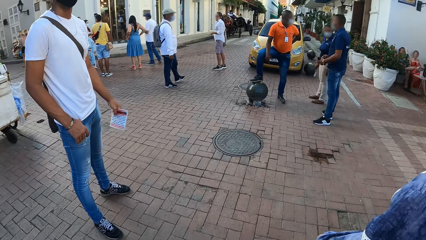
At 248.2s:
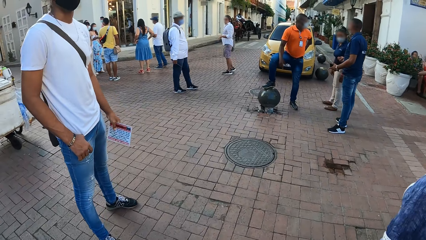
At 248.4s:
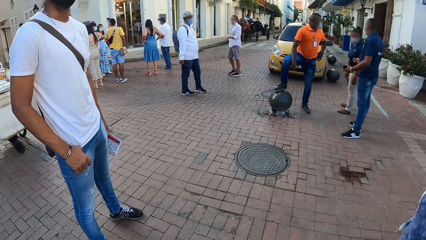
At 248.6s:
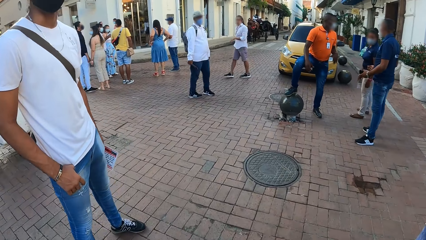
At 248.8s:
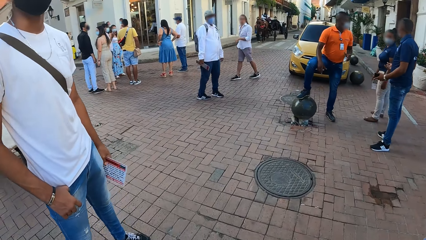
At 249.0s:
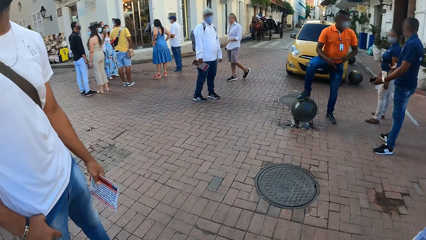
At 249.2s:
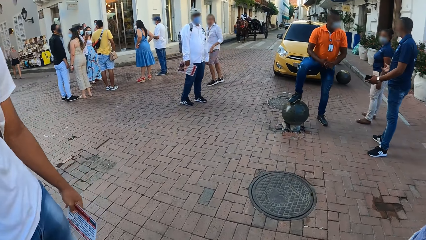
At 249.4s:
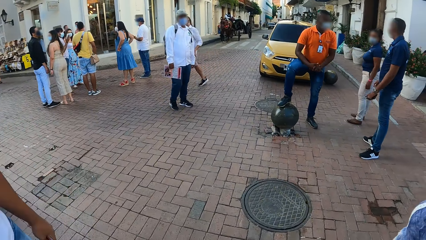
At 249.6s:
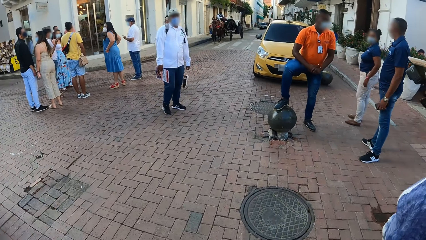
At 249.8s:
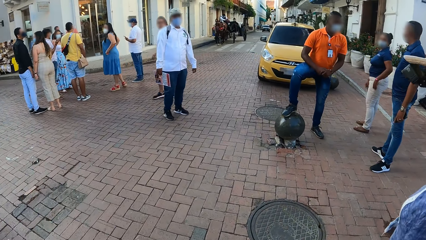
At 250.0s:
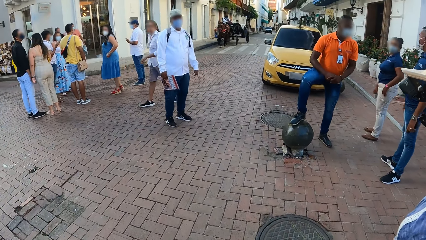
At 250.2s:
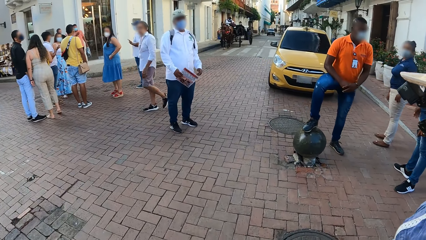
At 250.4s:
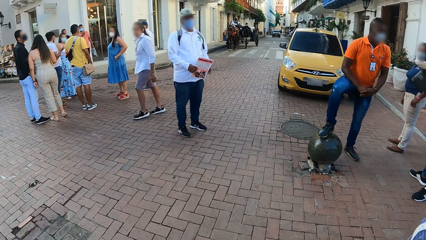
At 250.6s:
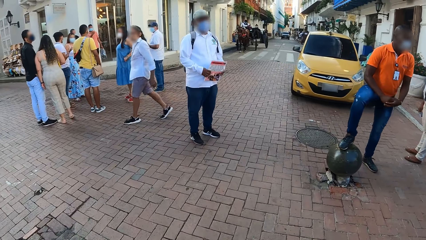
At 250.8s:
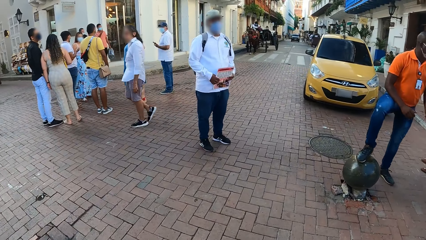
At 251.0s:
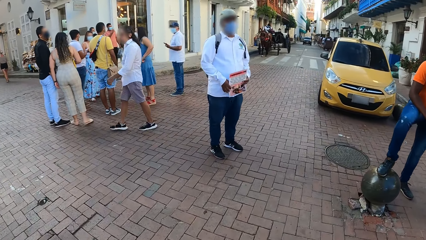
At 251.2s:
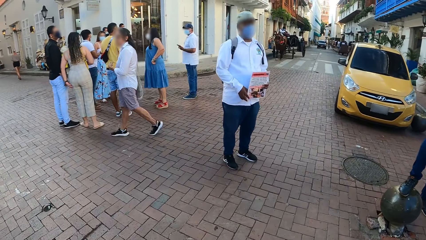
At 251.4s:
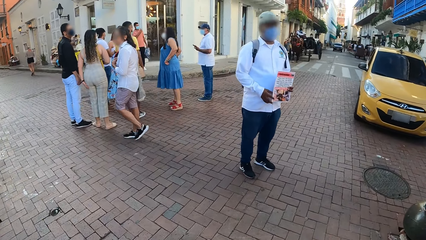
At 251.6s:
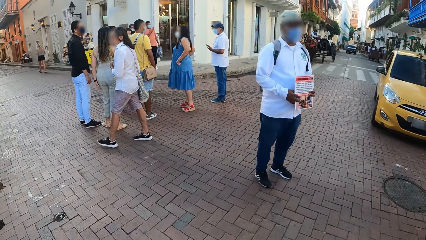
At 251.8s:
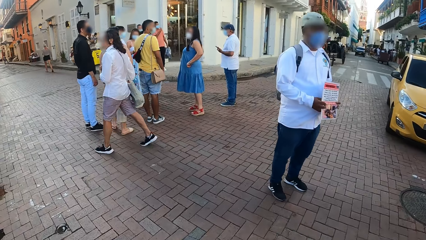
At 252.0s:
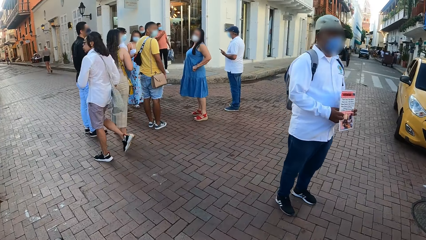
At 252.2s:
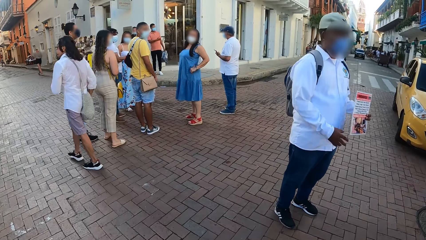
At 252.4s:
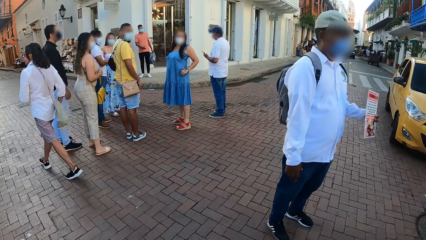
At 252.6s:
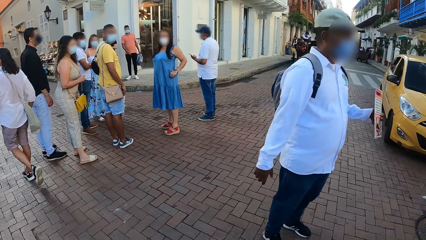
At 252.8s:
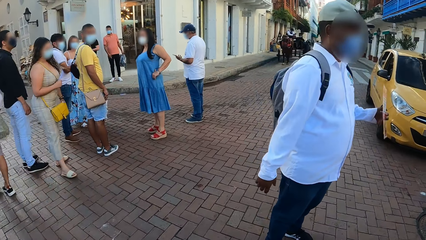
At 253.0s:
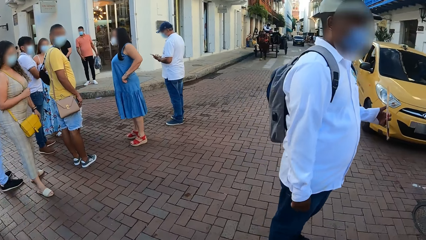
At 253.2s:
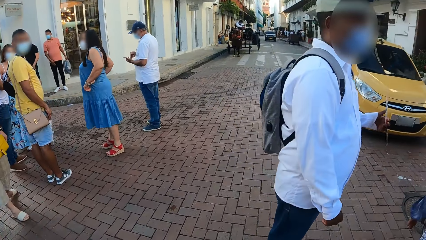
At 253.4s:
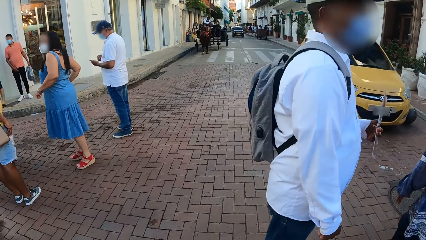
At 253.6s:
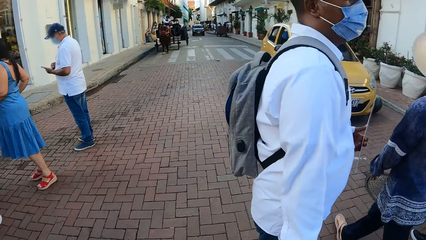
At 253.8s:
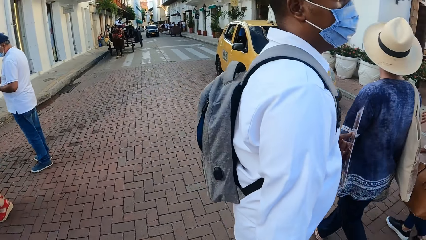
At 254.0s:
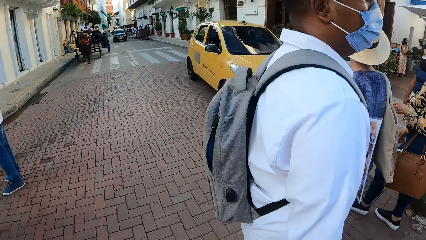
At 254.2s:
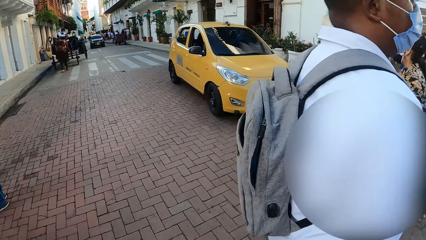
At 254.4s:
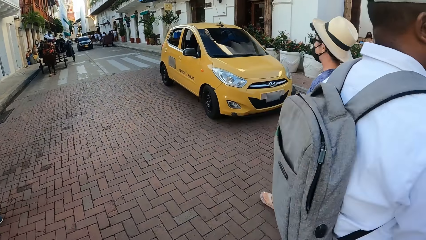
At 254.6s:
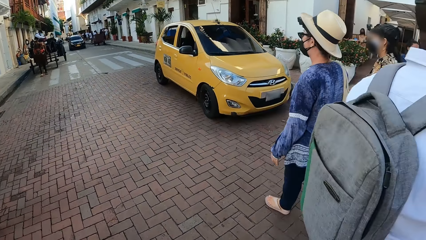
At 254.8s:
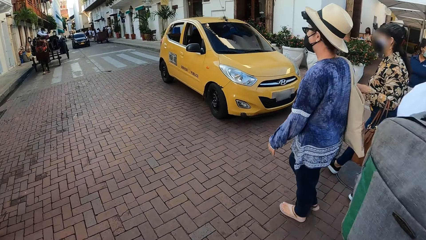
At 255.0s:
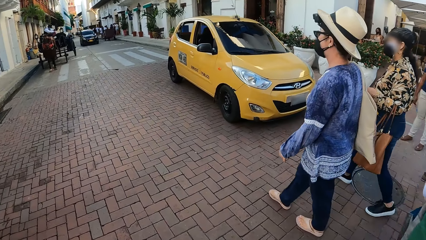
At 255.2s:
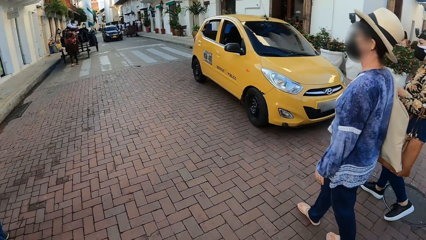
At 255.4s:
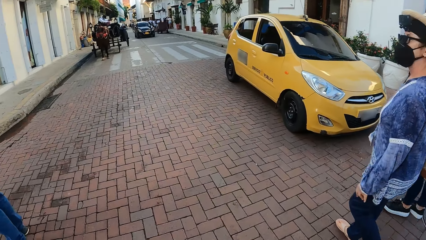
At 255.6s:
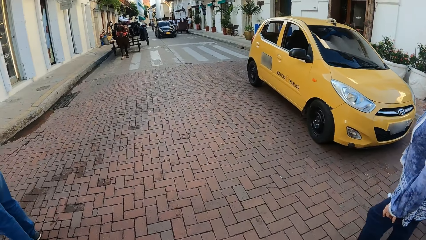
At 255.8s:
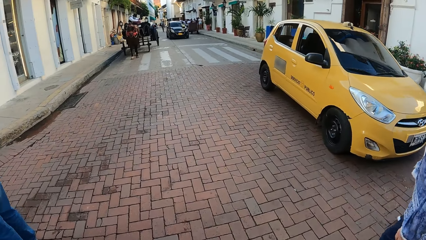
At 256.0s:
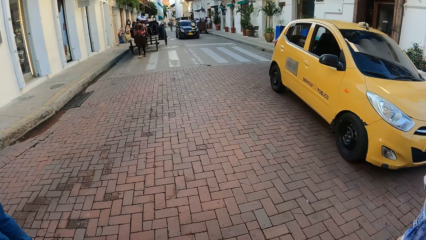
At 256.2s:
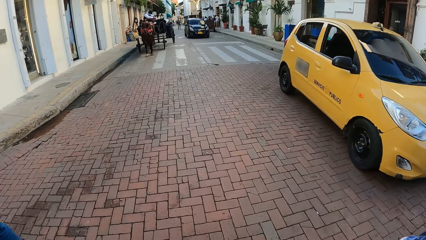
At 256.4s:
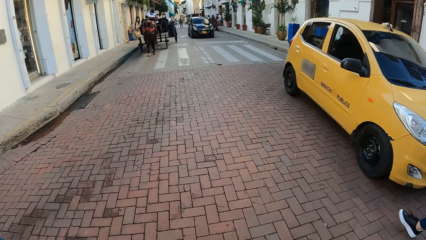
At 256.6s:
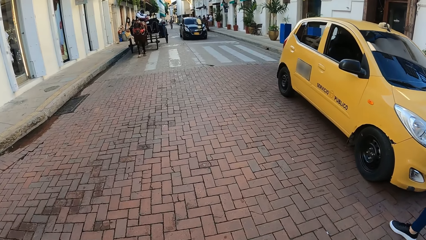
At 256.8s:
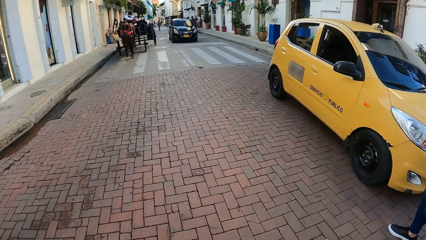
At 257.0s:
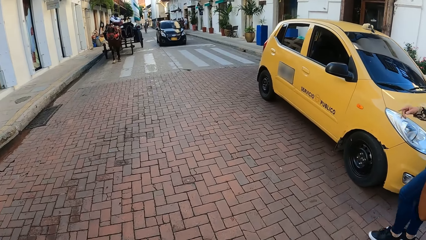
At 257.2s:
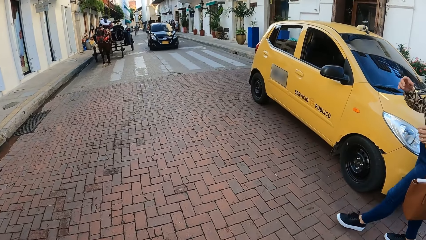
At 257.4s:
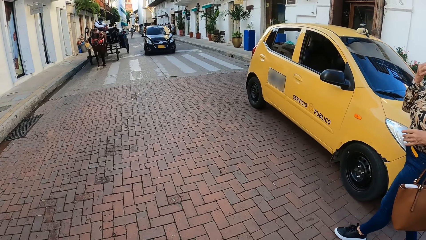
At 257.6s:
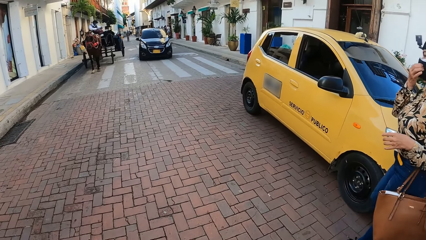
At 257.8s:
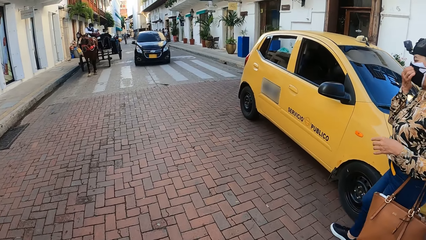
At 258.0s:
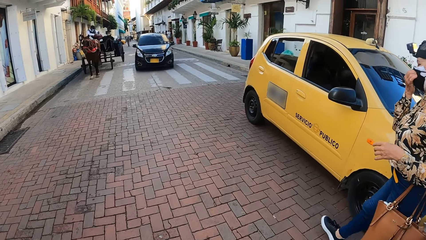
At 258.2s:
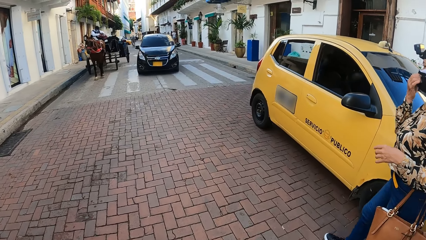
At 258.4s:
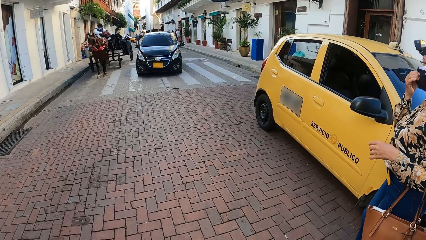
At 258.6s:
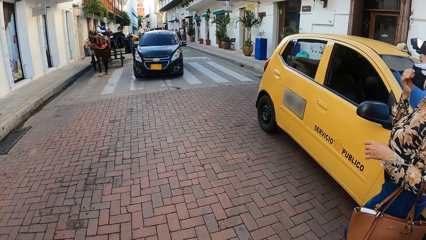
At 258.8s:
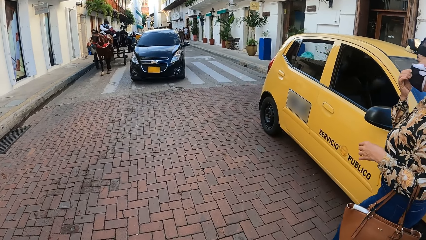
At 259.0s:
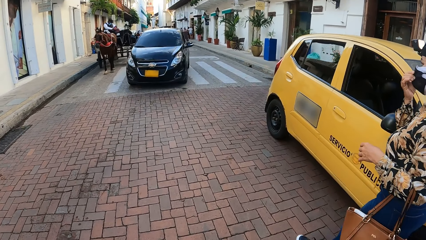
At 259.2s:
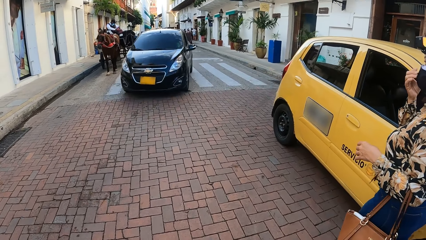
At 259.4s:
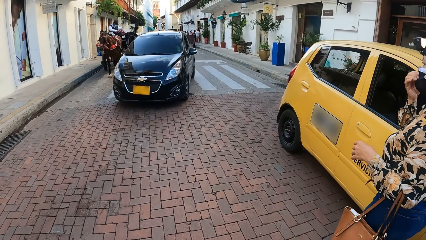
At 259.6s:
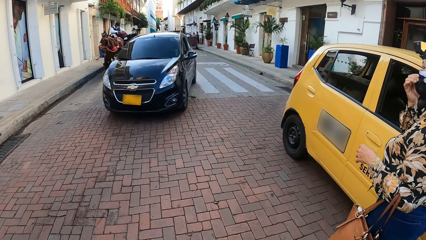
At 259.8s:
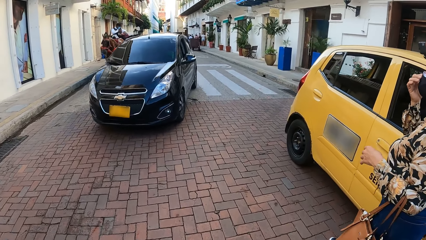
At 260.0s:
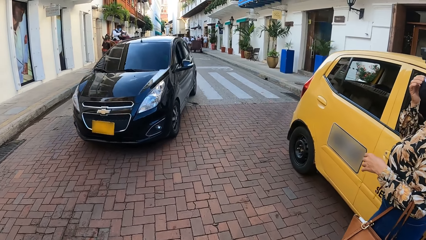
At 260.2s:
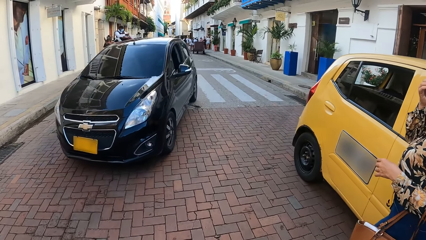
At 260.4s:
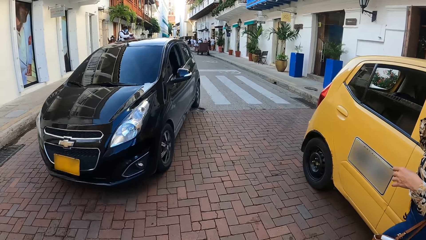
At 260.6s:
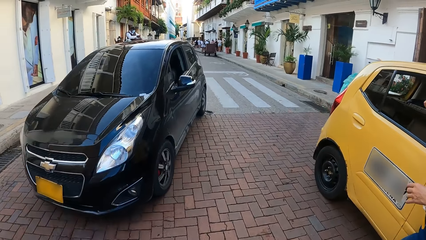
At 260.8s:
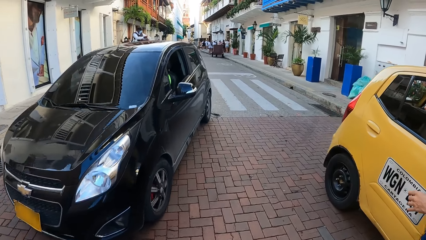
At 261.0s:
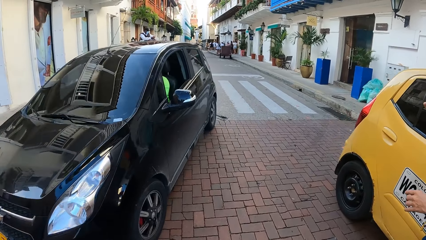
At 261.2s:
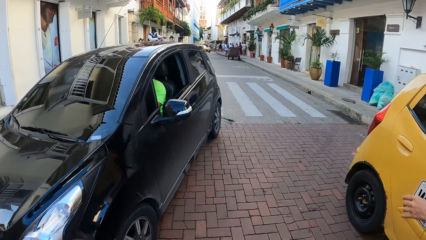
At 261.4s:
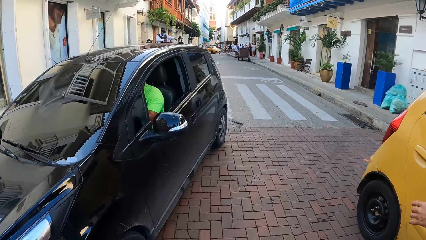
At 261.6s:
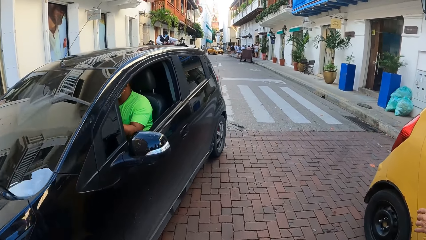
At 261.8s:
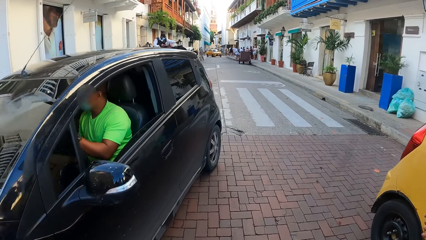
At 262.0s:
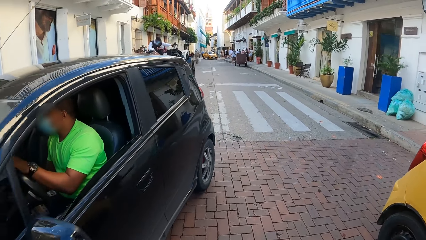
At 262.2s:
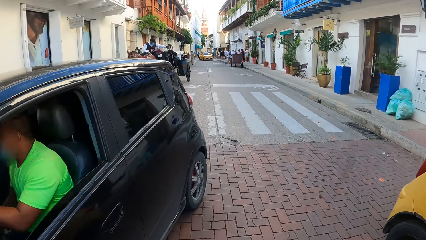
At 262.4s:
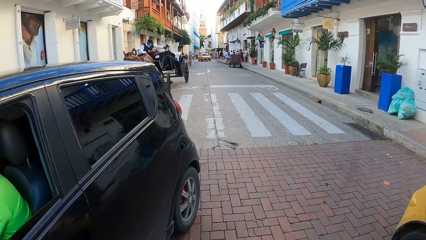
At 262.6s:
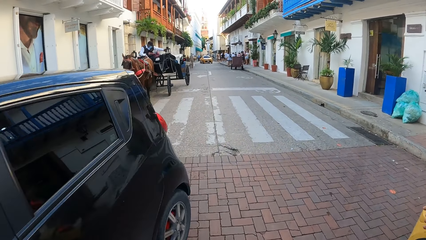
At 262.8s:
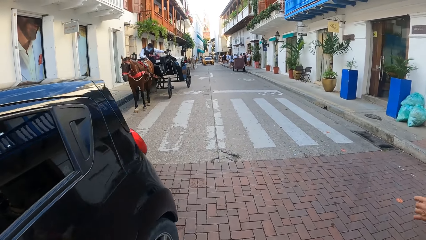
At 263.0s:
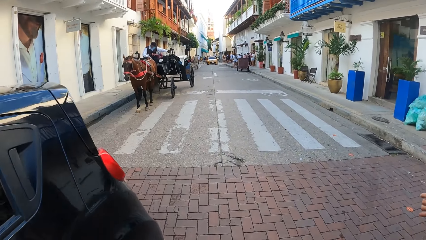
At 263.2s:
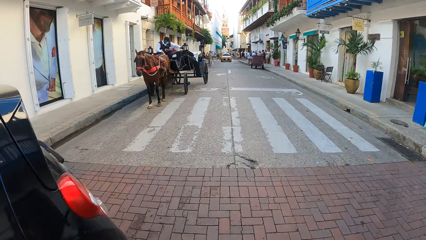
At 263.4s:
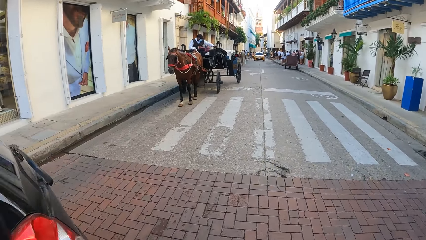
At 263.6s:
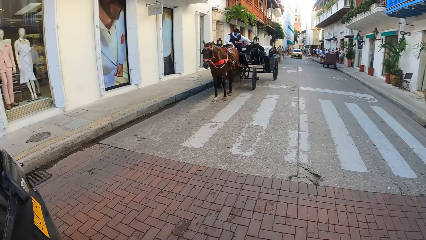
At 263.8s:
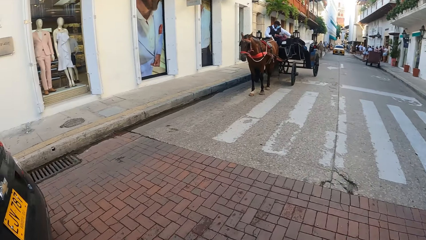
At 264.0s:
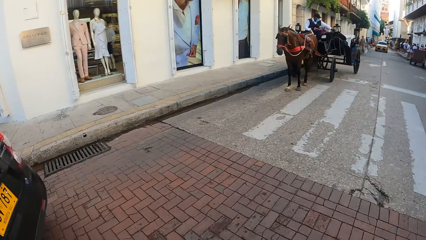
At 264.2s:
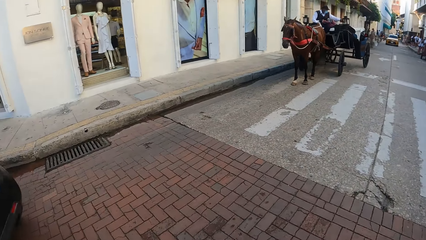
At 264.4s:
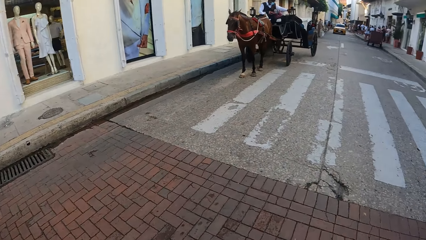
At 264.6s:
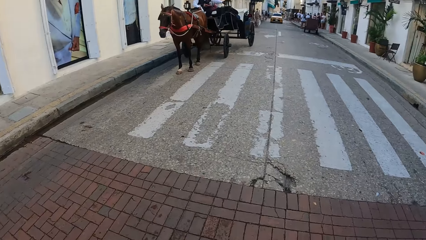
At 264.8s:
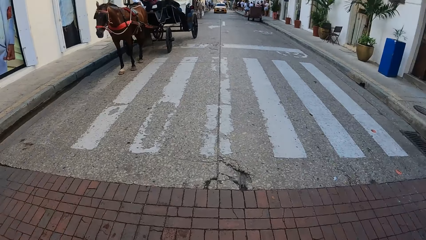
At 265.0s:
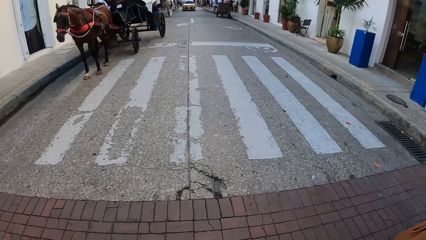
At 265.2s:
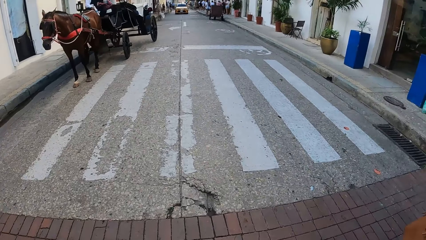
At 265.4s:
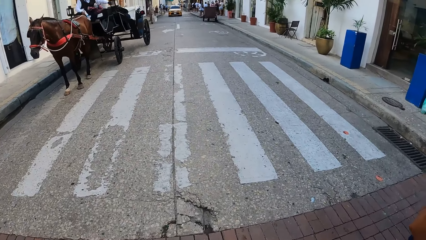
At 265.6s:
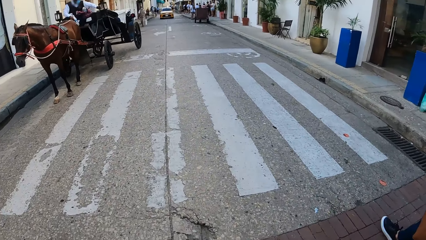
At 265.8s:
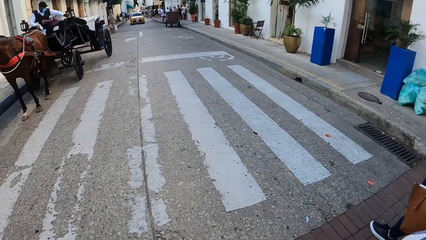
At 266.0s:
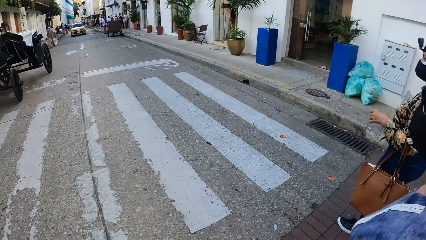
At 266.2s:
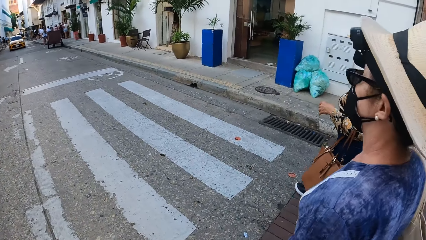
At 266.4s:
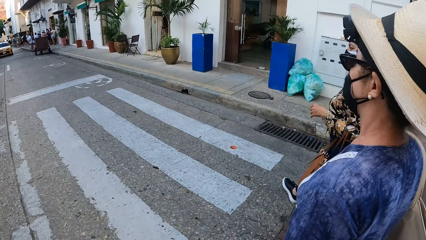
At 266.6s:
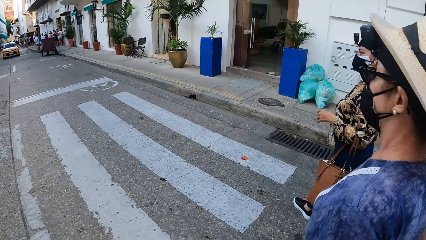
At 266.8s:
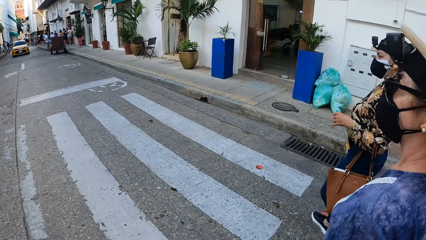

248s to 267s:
The camera wearer looks at two persons. They look forward in a street. The second person adjusts her face mask. The camera wearer looks at a shop near a road. They look forward on a road. They look at the two persons.
